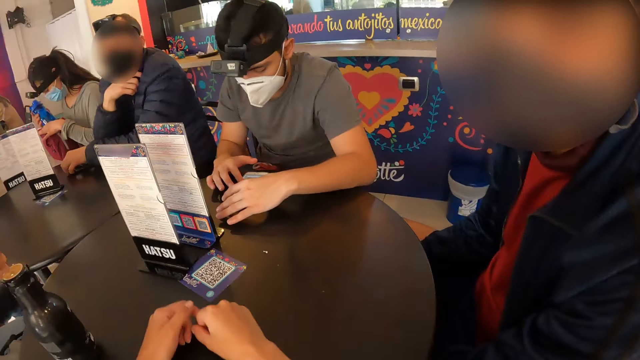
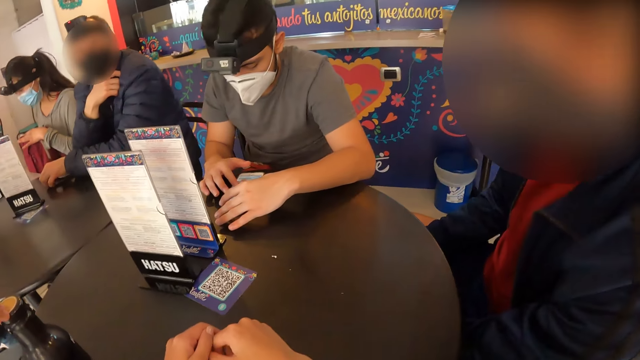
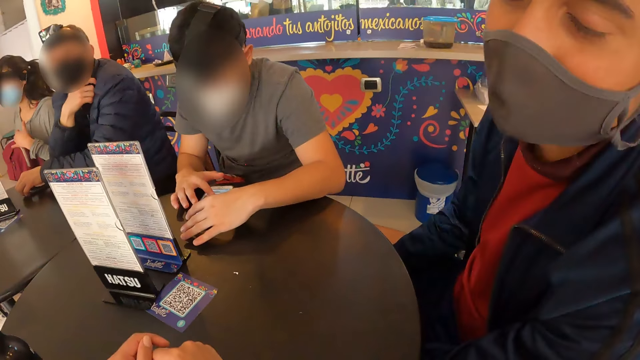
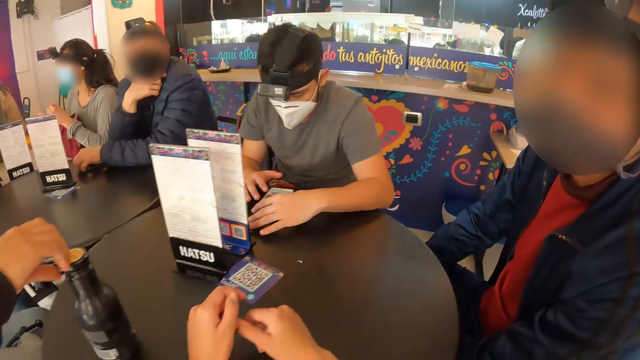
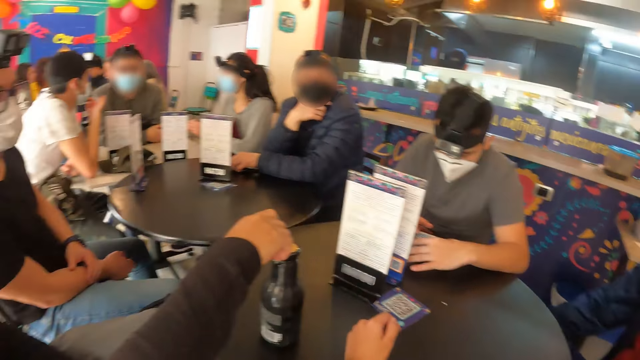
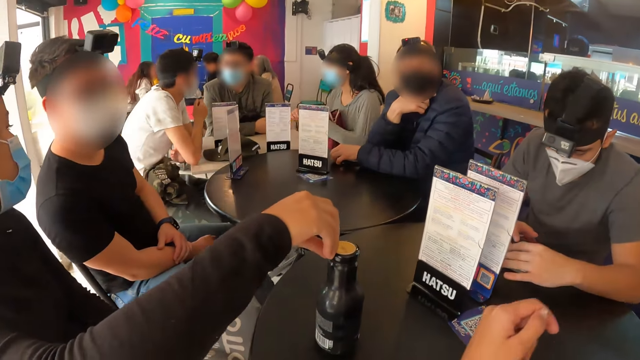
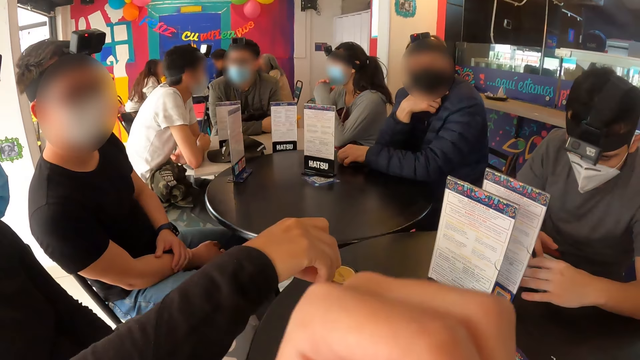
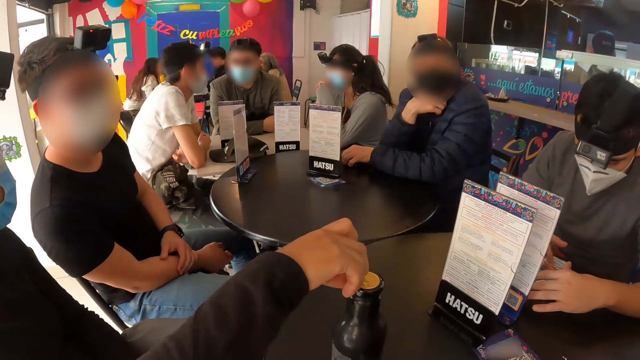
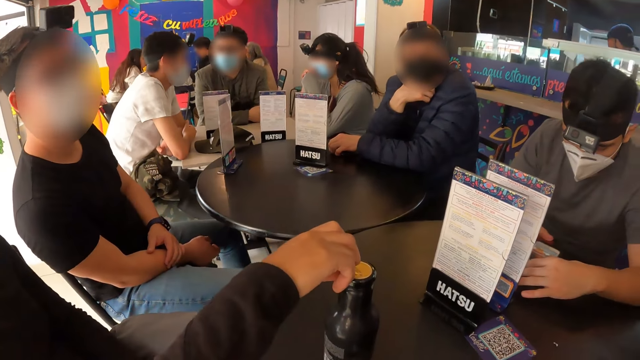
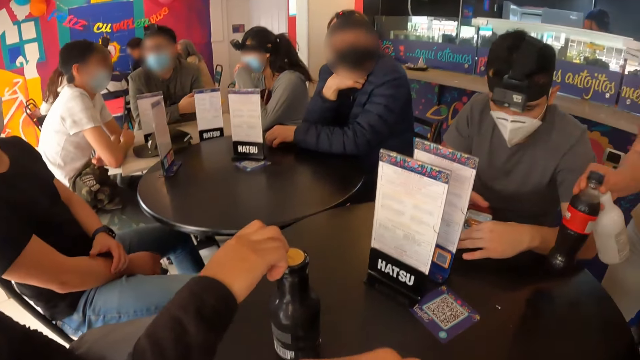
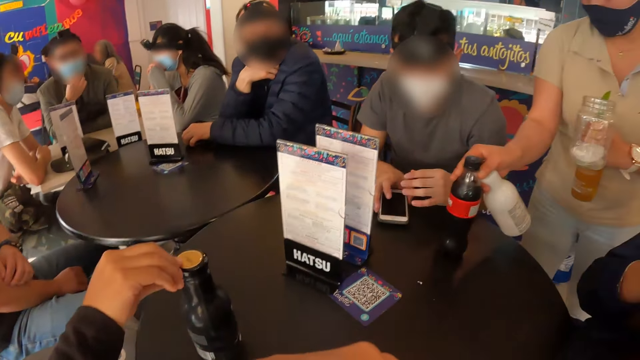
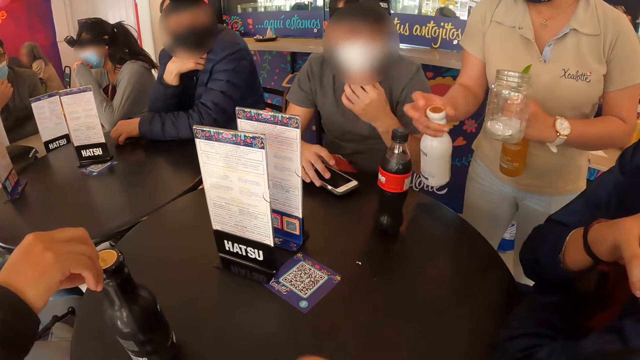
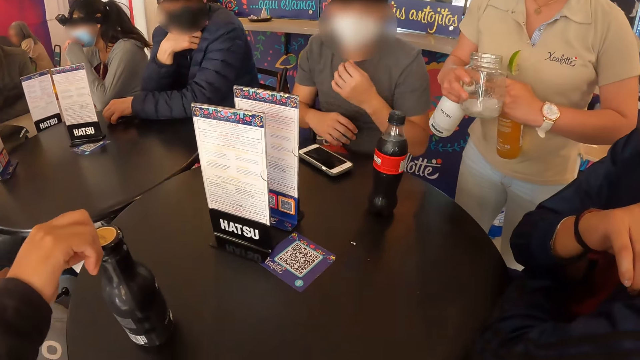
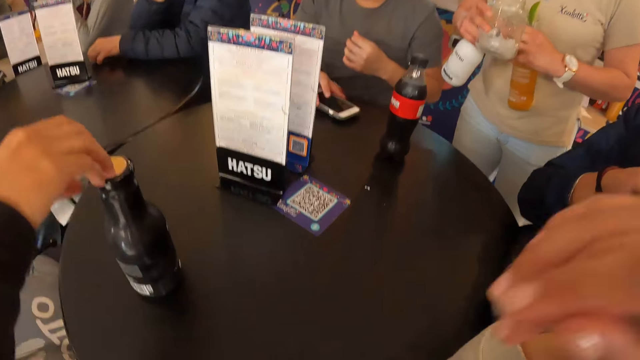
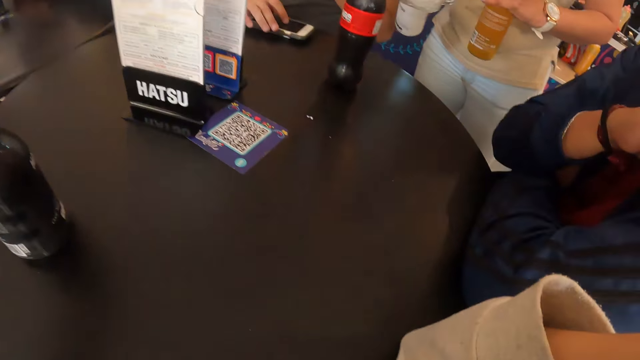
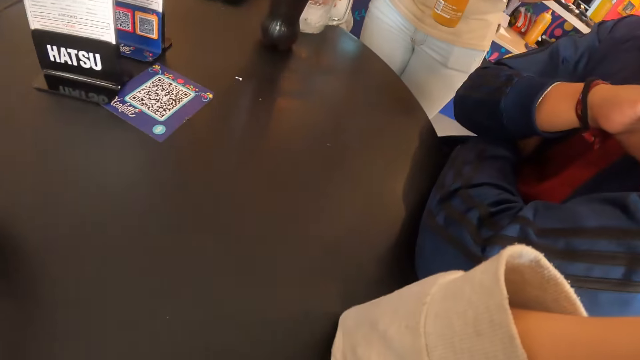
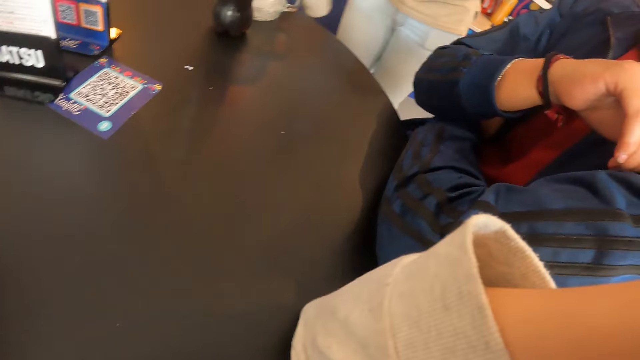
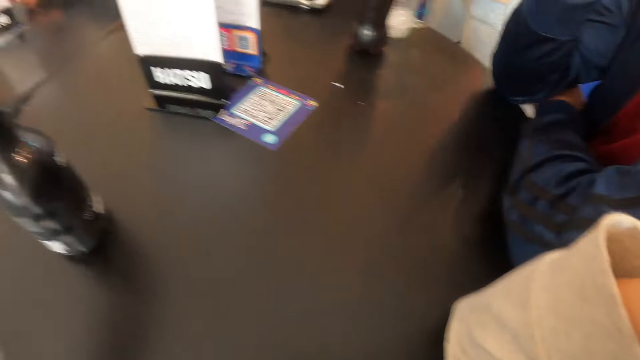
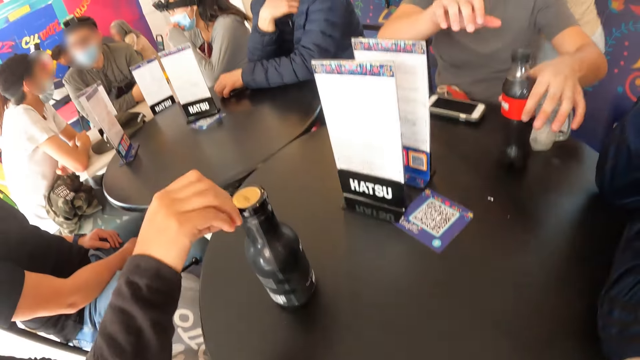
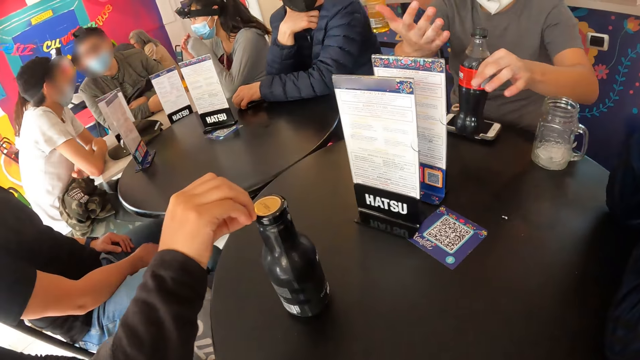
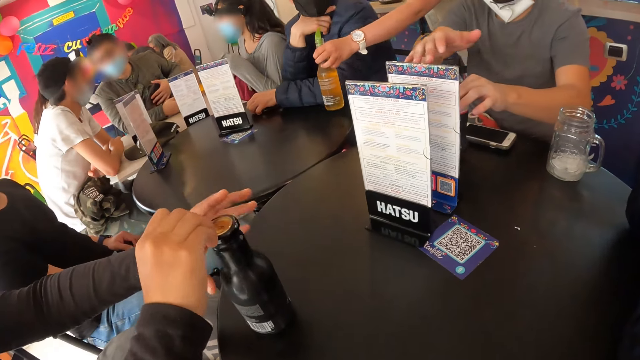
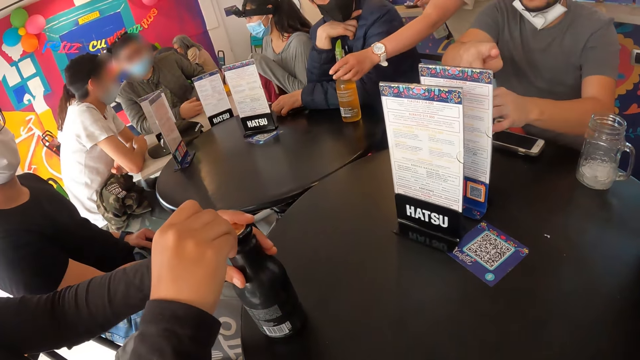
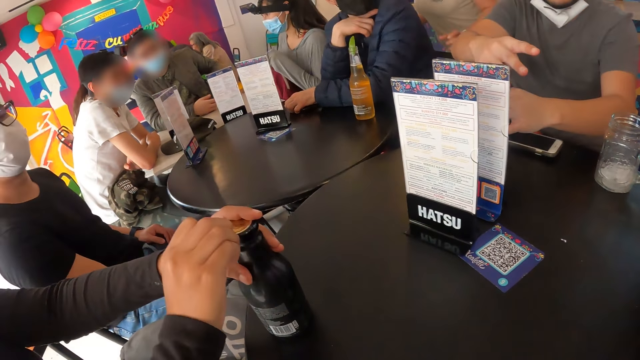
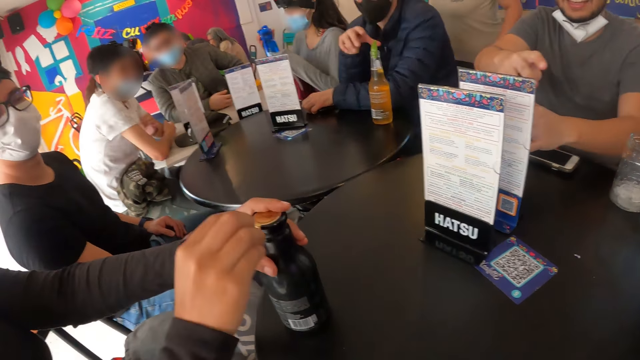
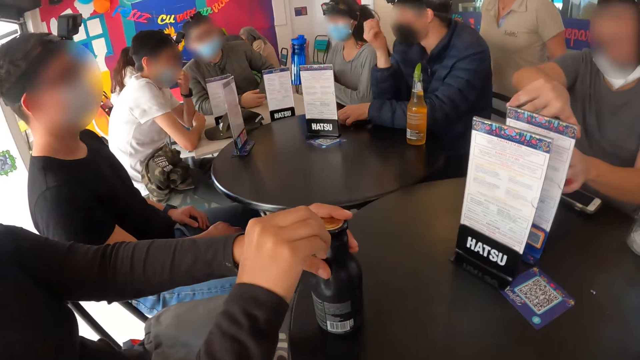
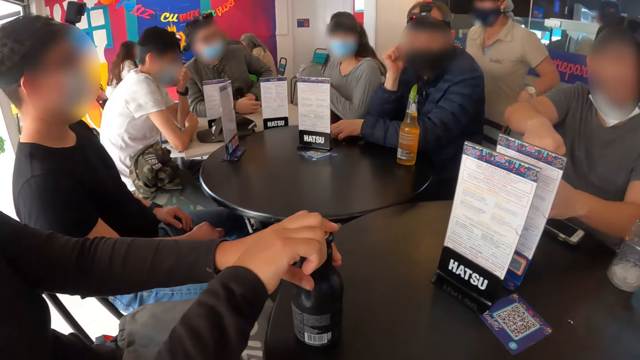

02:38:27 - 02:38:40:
The camera wearer looks around. They move the hand. They look around. A waitress drops a bottle of cola on the table with her right hand. She drops a glass cup on the table with her right hand. The camera wearer looks around. A man picks up the bottle of cola from the table with his left hand. He moves the bottle. The waitress drops a bottle of drink in her left hand on the table. The man drops the bottle of cola in his left hand on the table. He opens the bottle of cola with his right hand. The camera wearer looks around.

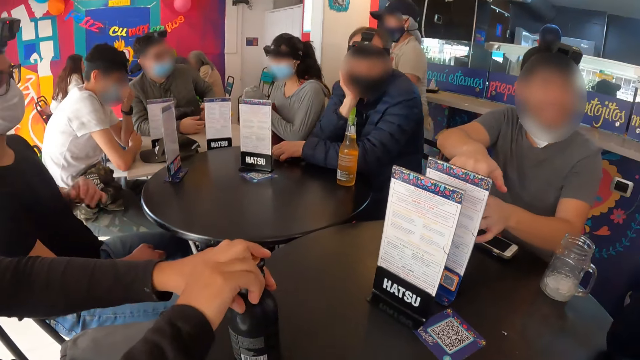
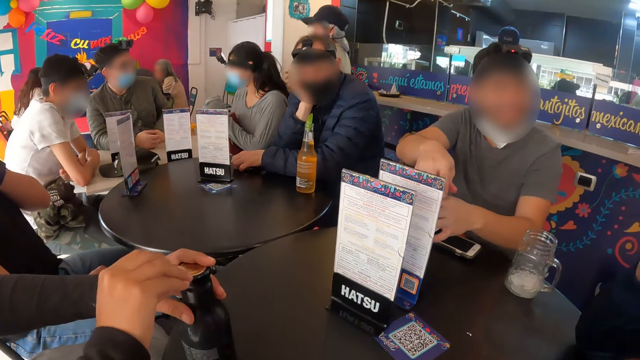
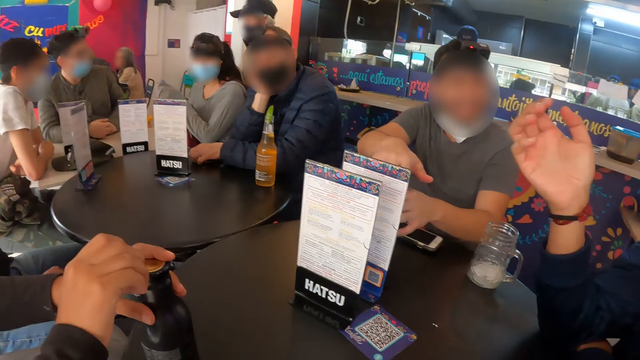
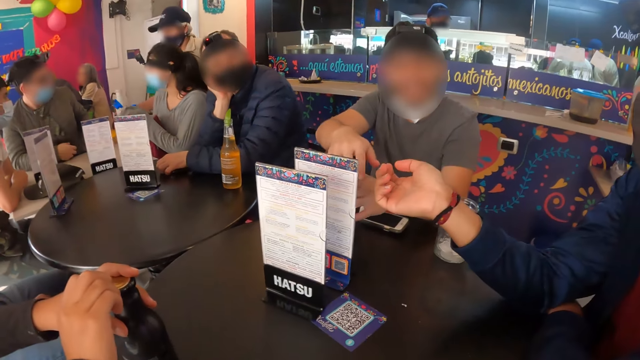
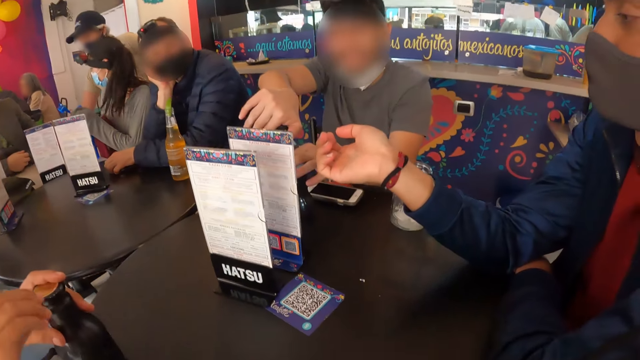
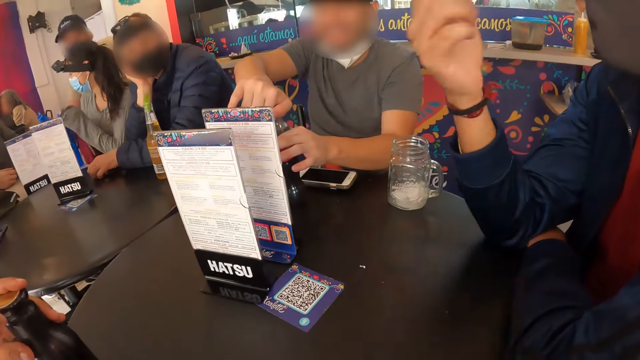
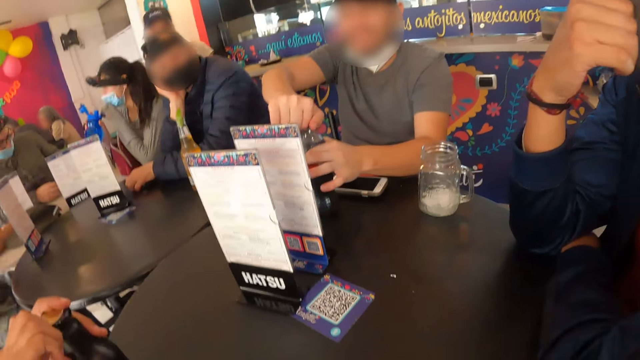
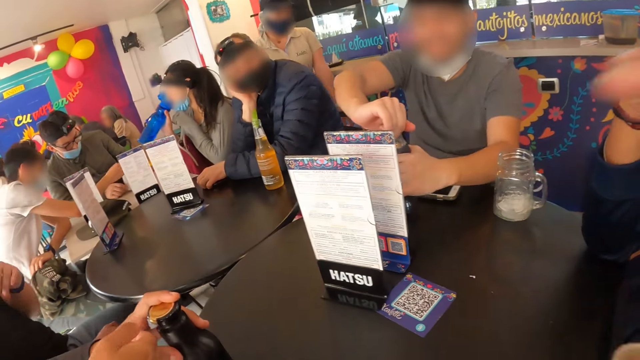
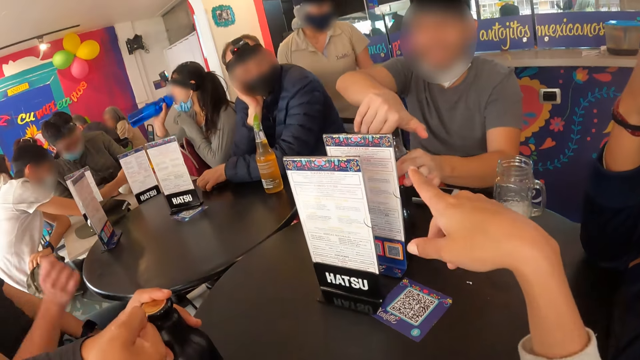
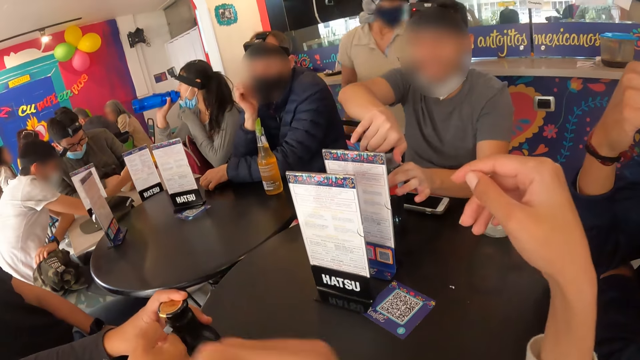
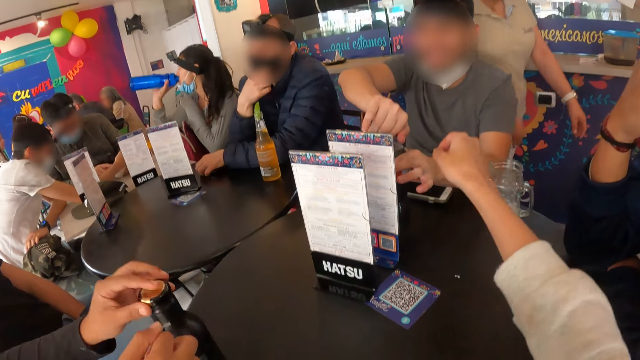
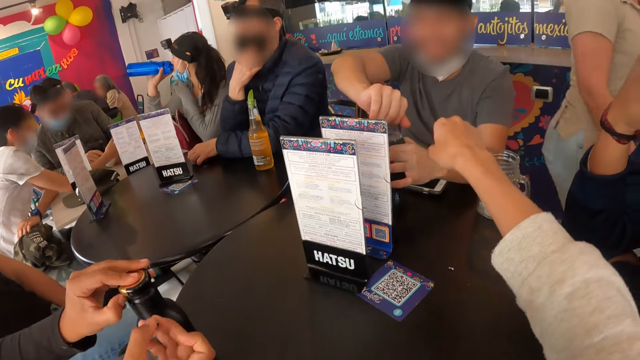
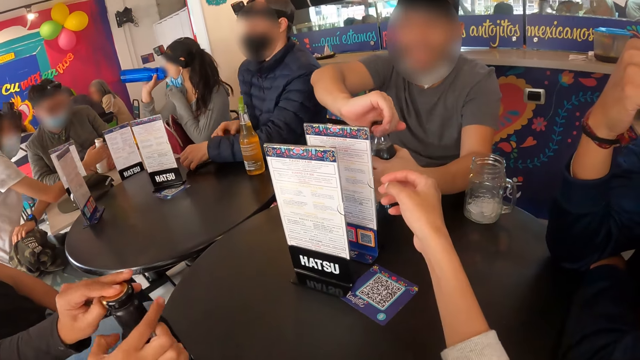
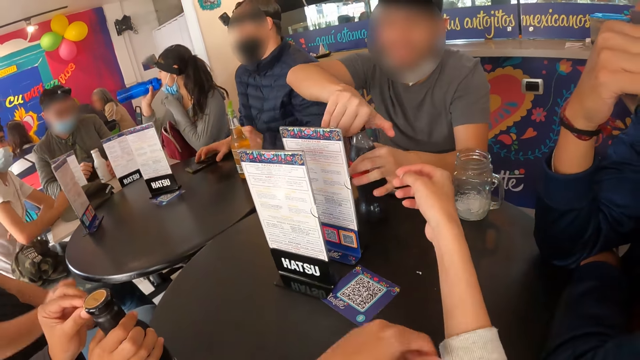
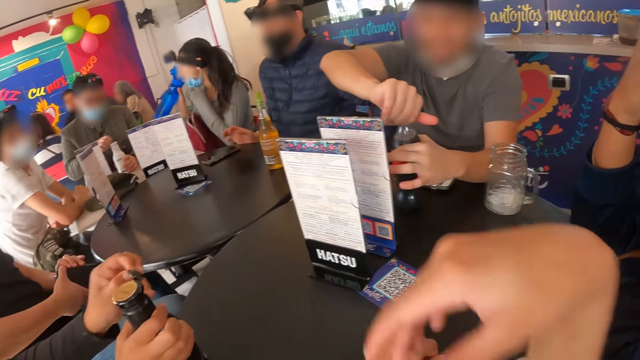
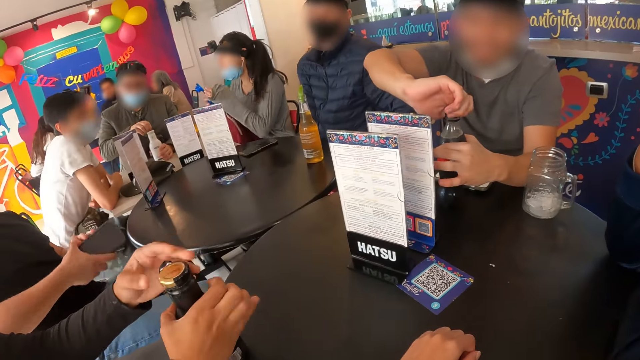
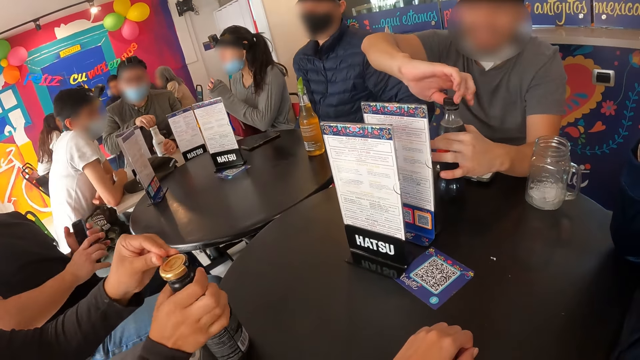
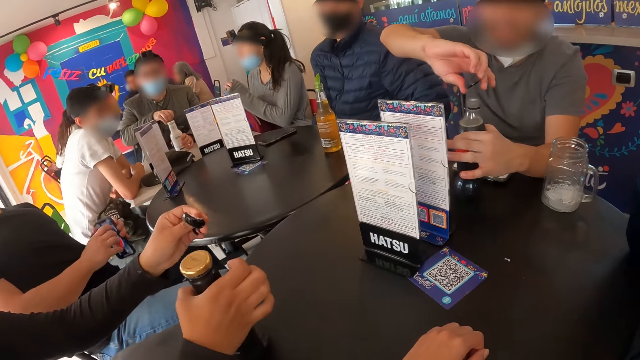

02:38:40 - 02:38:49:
A man gestures with his right hand. A lady steps forward. The camera wearer points her right hand at the menu card on the table. She touches another man with her right hand. The other man opens the bottle. Another lady closes the lid of the bottle.
